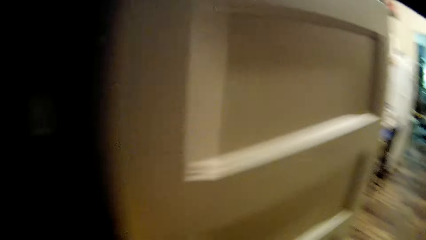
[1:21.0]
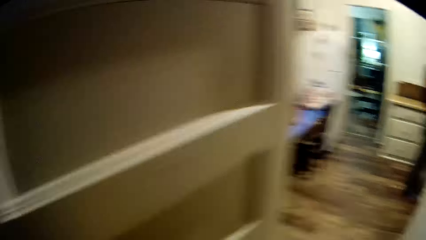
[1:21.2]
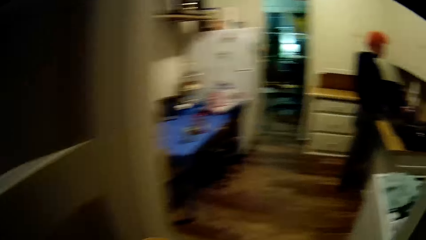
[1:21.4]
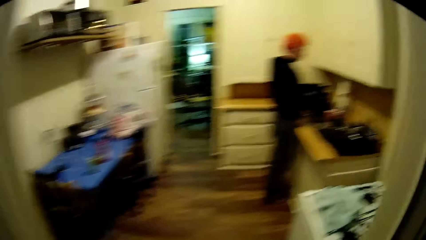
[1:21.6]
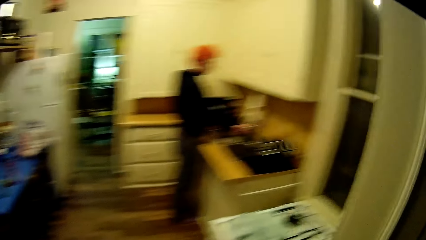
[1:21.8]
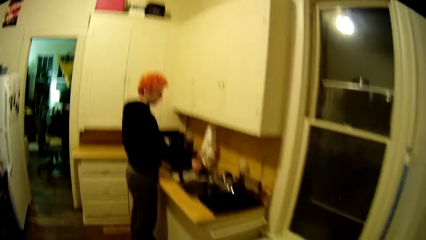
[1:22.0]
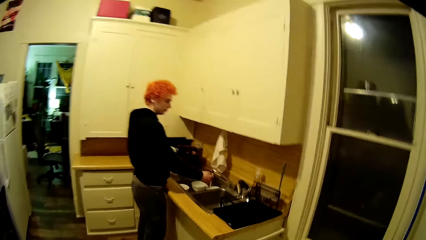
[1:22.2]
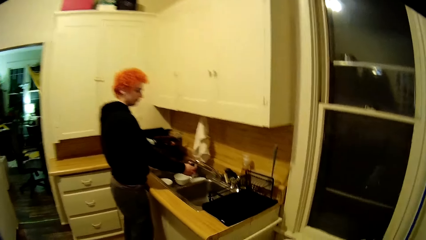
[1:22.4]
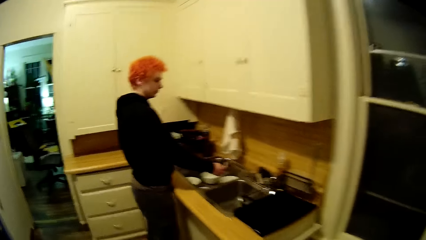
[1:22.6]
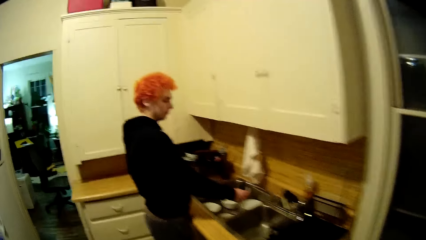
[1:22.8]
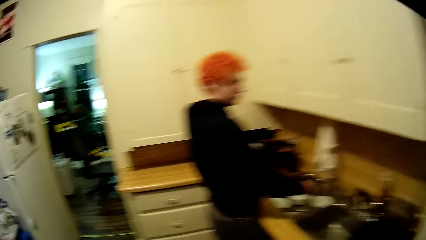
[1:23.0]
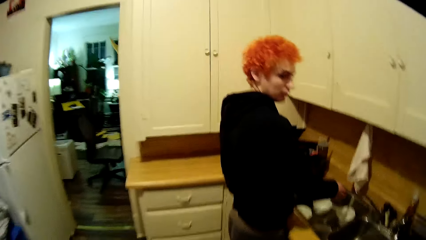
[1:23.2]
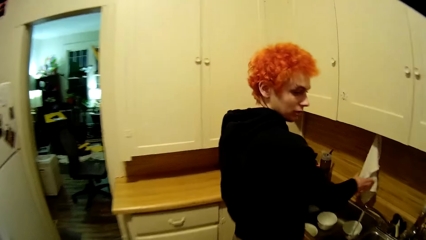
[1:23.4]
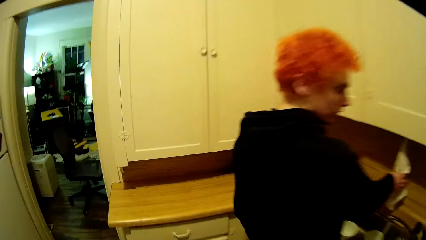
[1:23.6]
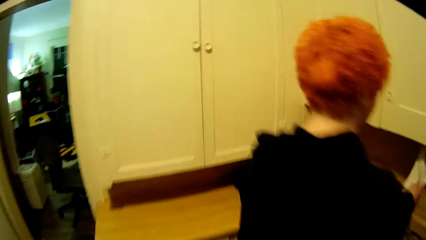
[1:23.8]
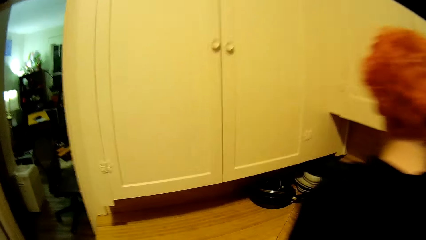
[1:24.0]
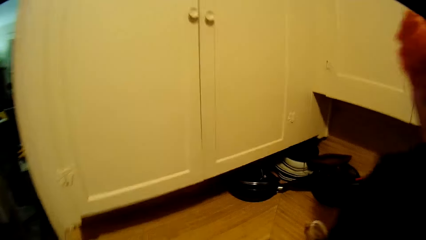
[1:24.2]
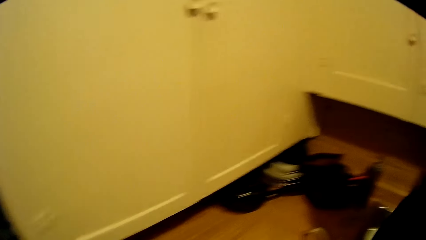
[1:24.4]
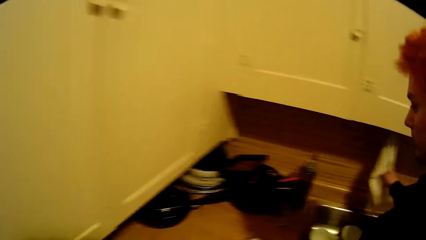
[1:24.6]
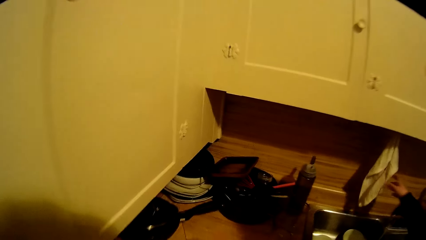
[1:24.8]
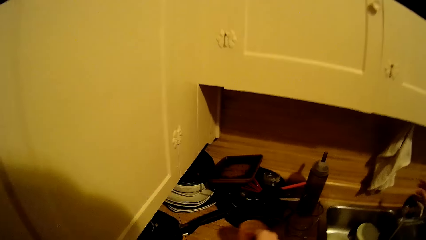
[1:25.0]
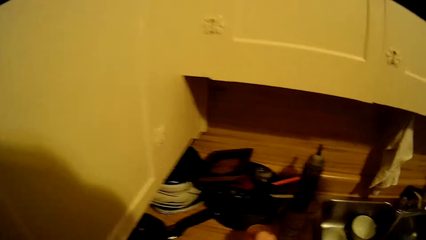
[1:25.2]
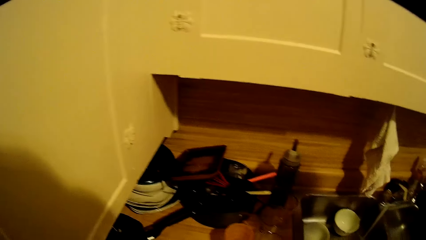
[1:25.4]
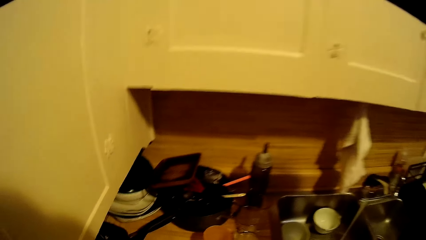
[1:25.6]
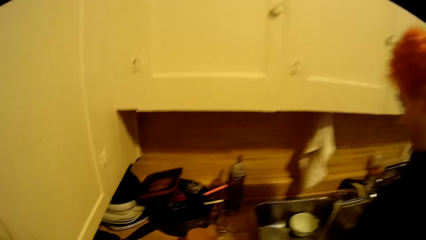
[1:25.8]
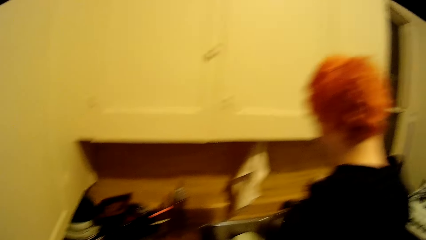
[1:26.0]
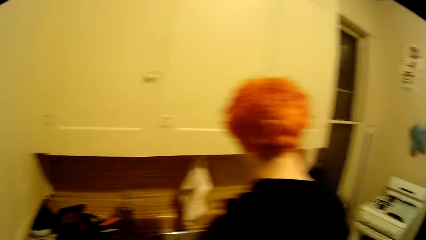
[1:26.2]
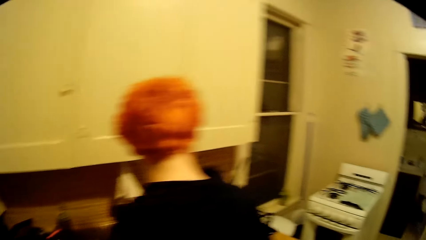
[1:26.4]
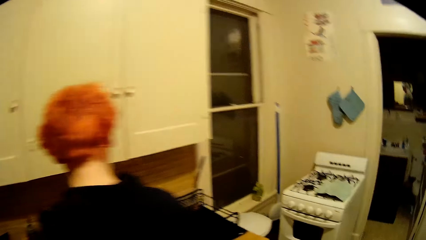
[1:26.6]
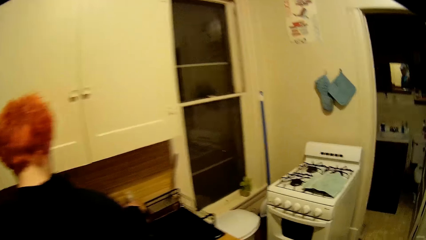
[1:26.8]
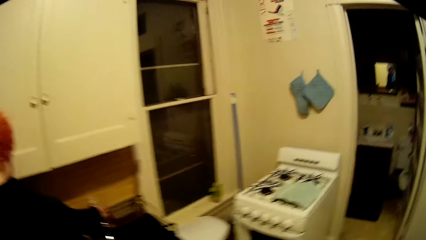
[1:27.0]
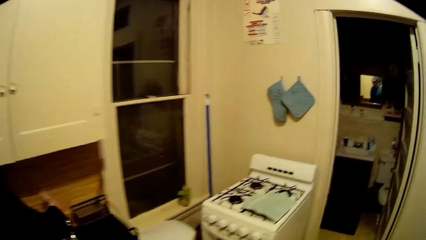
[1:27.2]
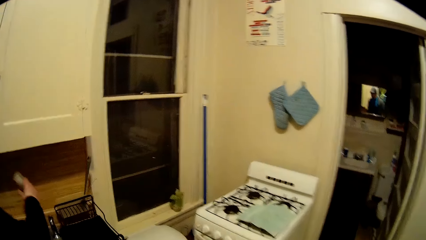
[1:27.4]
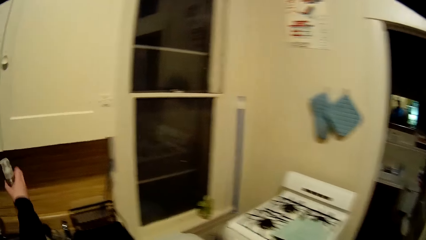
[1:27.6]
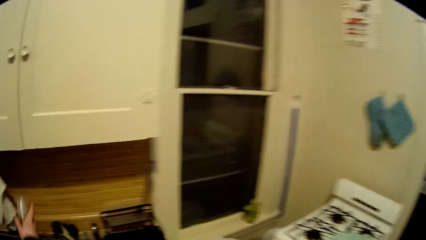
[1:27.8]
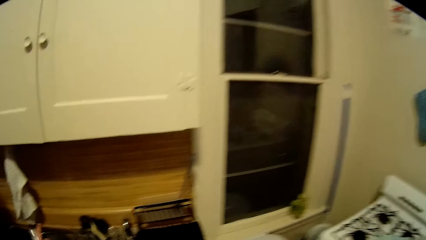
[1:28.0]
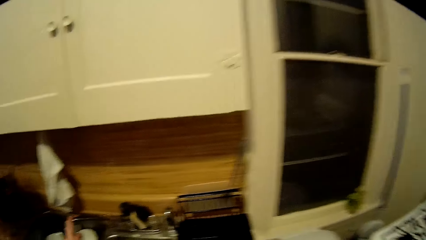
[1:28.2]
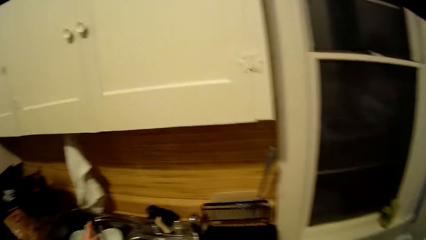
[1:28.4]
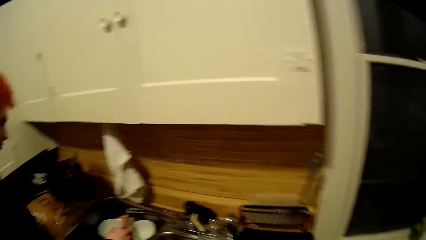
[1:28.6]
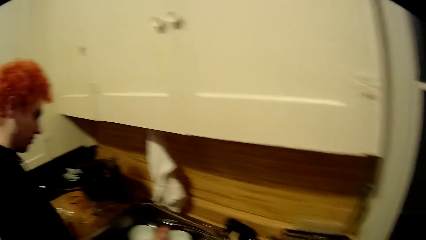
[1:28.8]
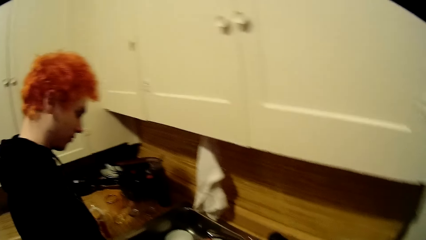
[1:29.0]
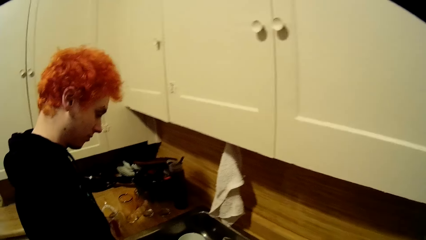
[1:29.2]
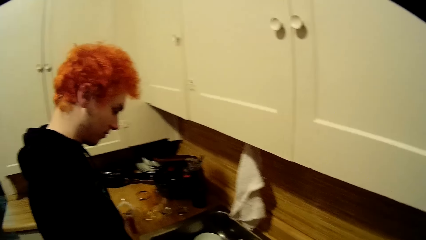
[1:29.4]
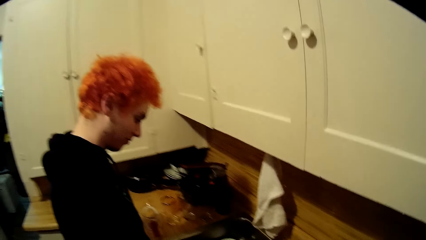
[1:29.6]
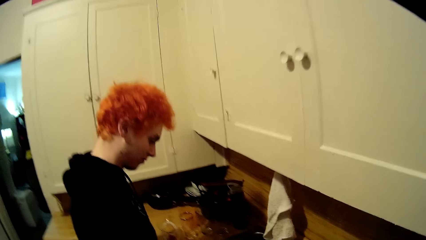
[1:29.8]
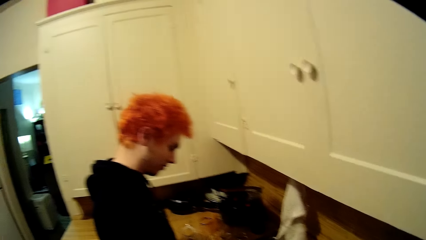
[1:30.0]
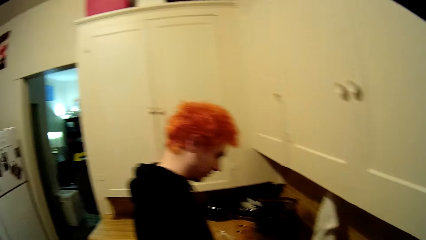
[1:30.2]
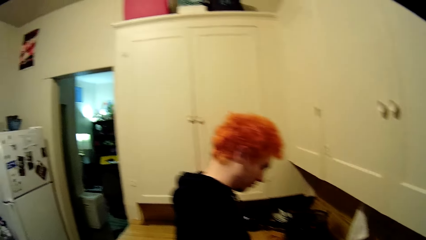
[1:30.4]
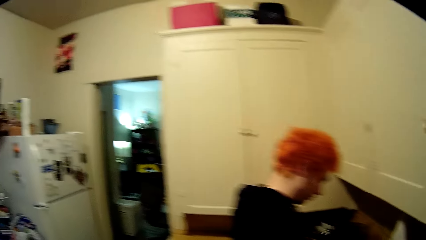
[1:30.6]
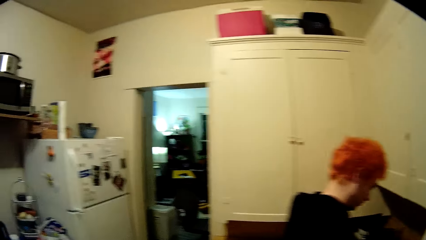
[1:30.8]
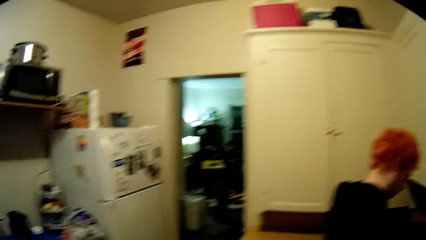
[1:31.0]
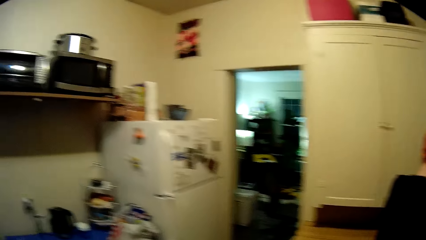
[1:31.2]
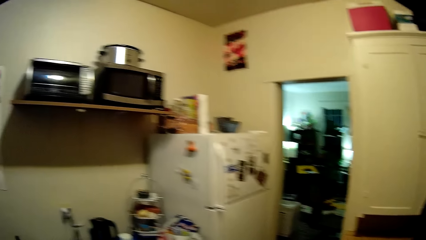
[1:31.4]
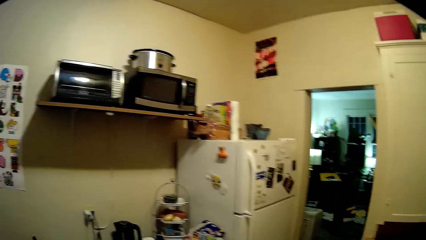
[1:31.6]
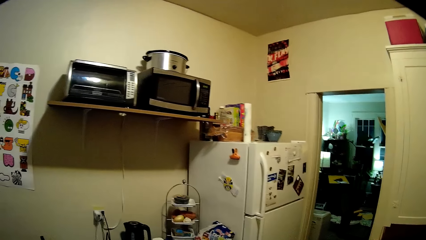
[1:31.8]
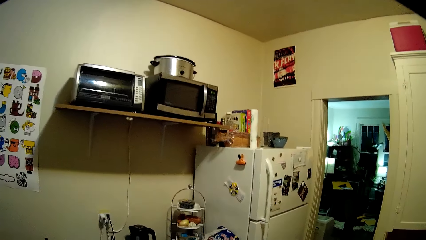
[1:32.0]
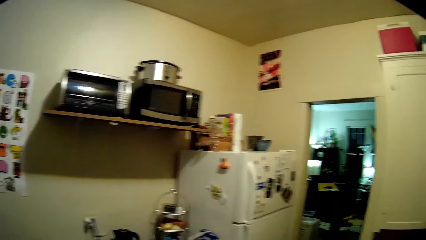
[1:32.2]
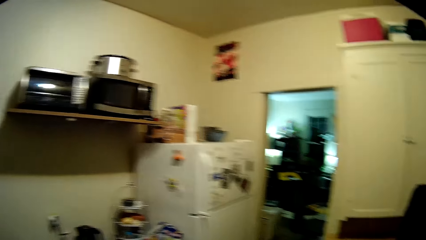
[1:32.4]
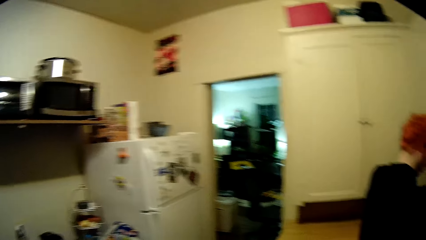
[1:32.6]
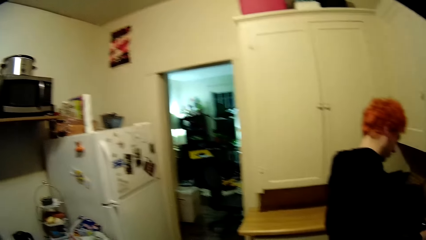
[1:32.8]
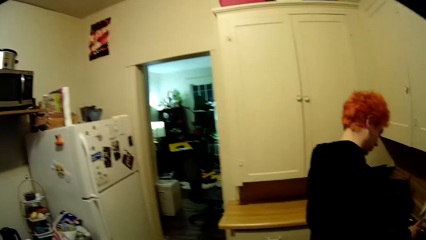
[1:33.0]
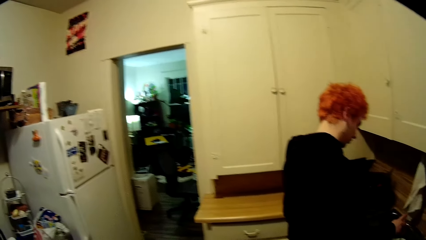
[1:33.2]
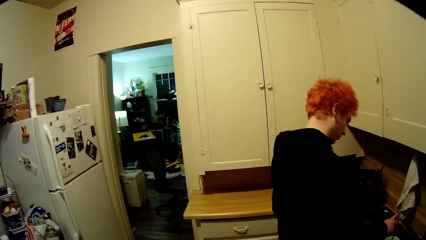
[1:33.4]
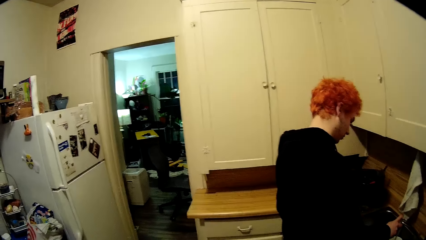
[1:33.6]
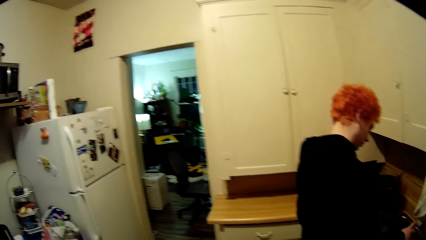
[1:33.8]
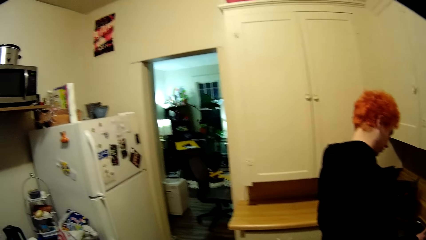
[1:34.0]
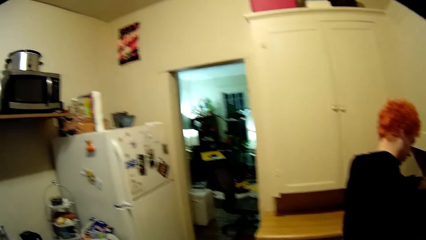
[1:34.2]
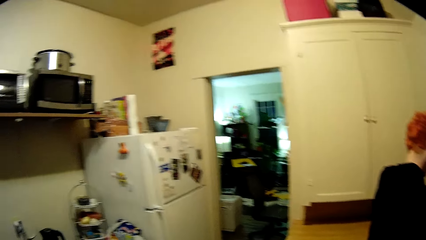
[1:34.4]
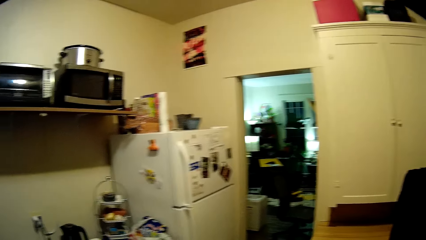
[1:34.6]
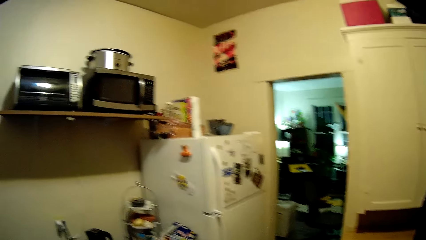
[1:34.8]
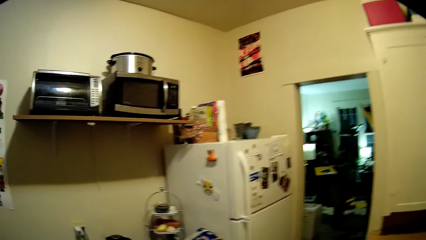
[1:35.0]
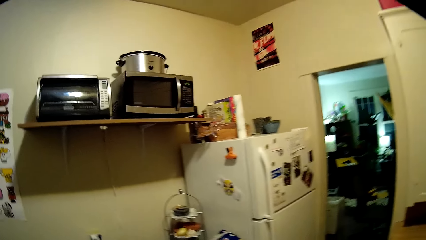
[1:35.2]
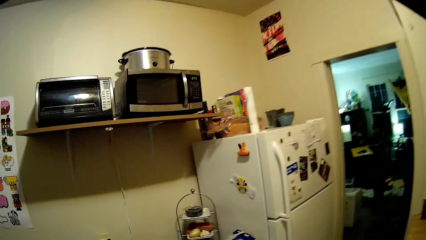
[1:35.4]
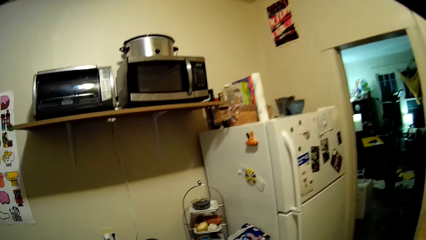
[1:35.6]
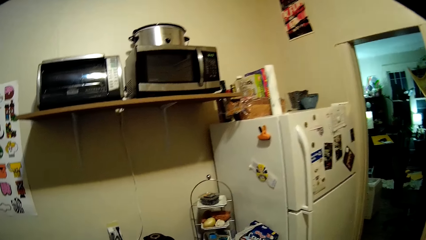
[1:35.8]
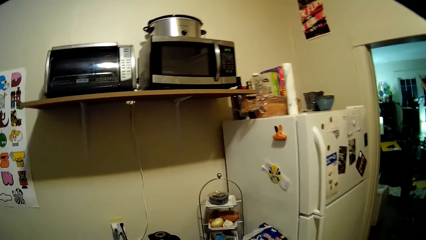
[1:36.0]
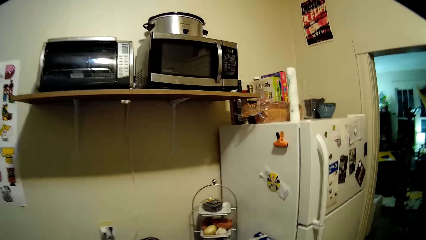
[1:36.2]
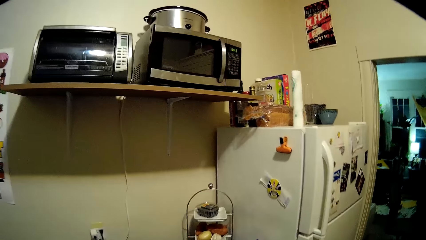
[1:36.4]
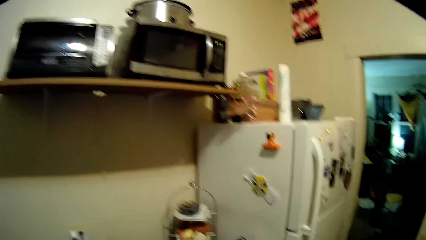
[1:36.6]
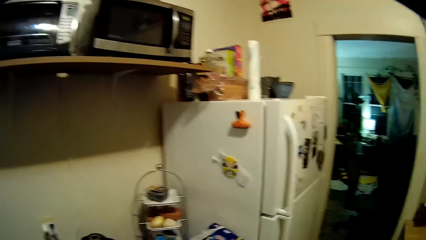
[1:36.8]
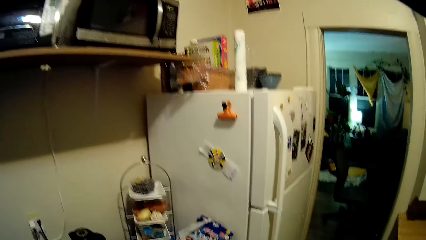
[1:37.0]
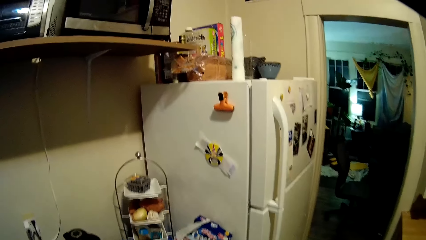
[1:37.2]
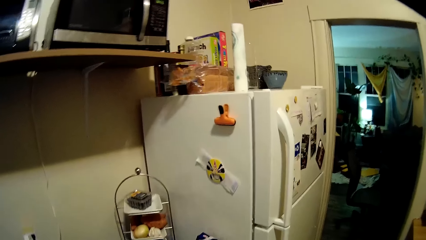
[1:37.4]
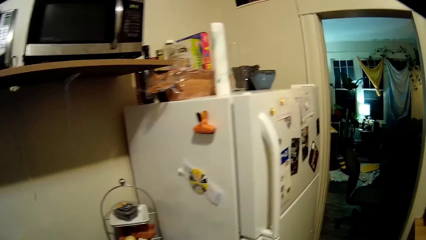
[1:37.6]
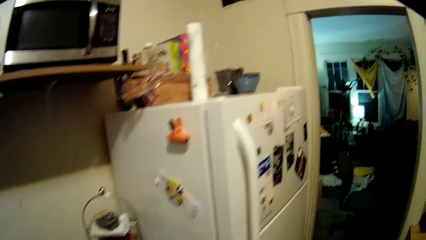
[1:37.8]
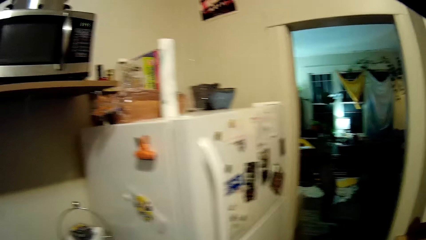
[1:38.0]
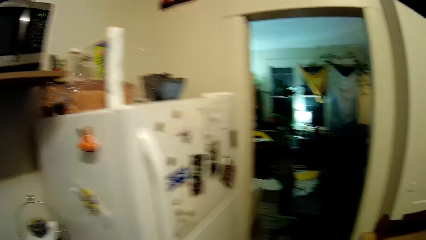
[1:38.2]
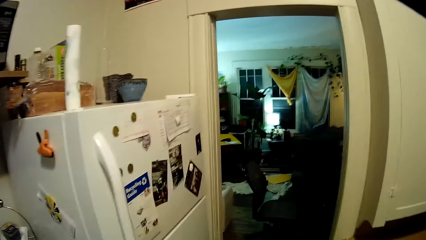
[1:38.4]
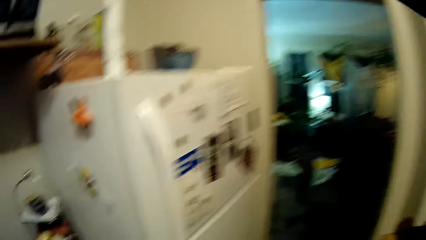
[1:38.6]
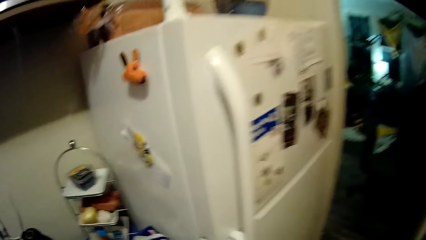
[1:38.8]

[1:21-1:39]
The camera wearer moves around the room. They look around the kitchen. They move towards the fridge.
